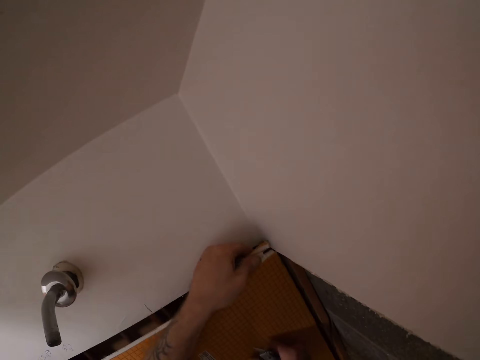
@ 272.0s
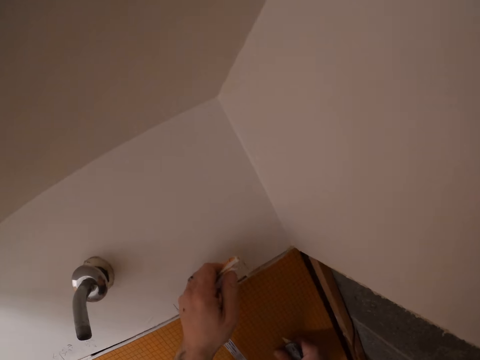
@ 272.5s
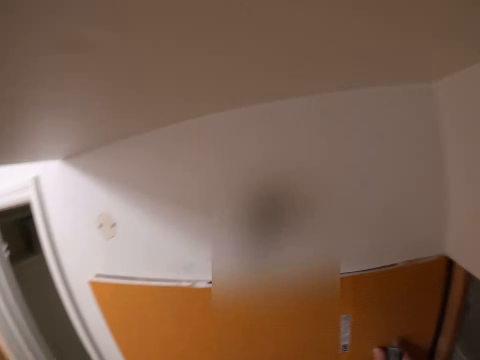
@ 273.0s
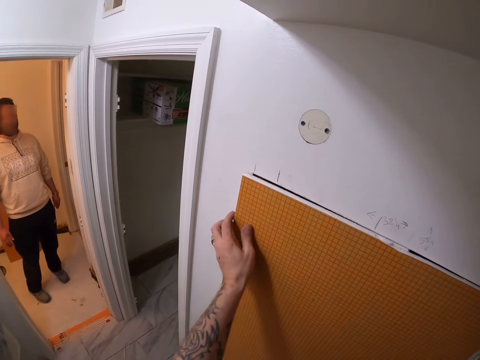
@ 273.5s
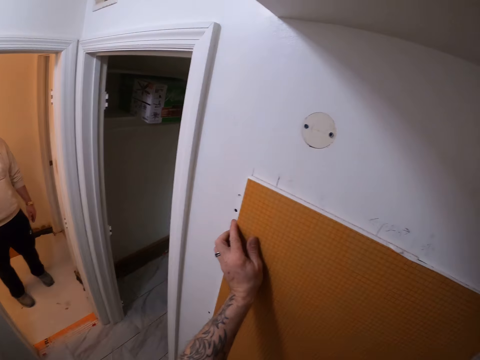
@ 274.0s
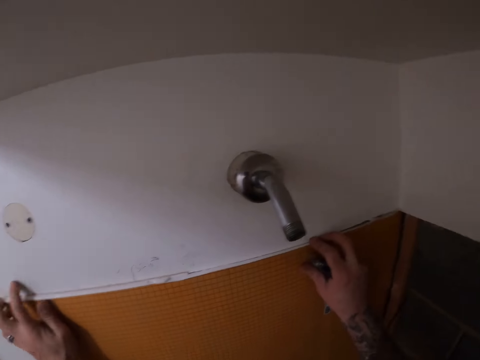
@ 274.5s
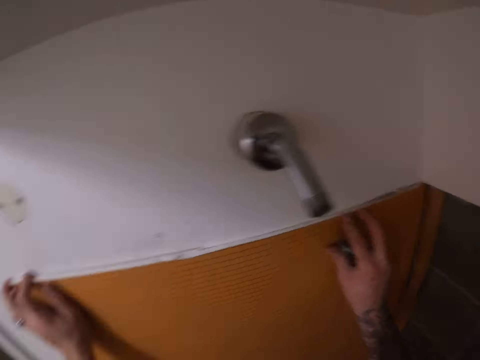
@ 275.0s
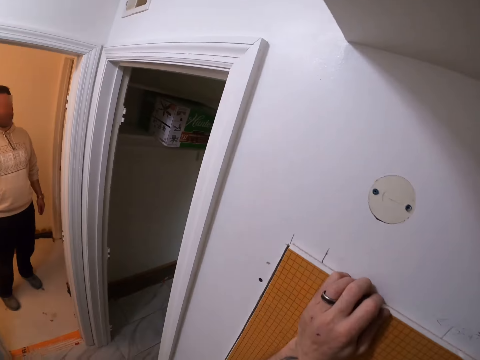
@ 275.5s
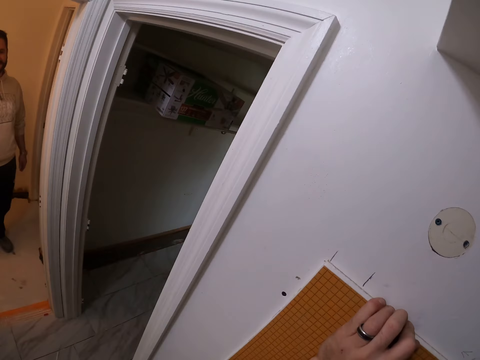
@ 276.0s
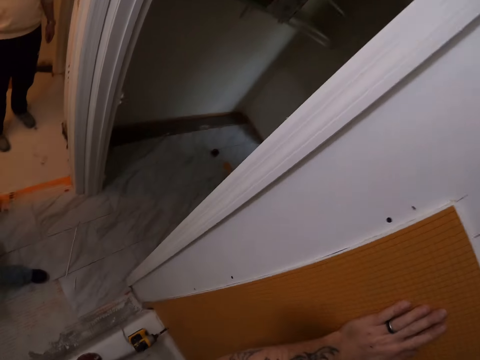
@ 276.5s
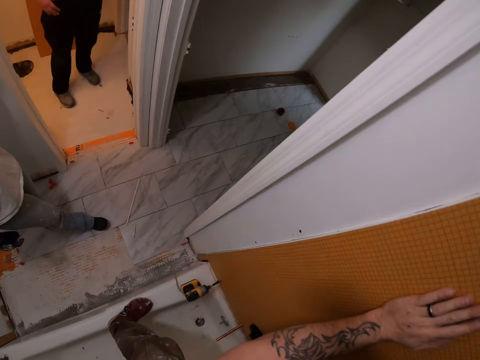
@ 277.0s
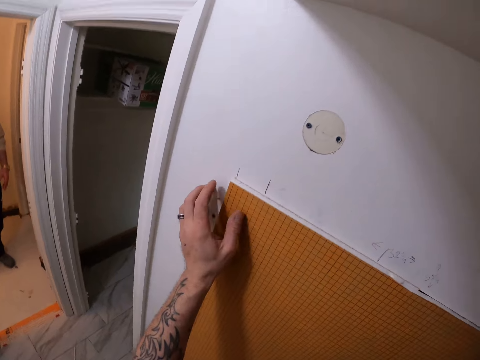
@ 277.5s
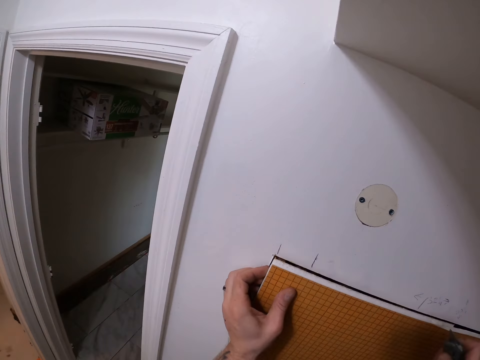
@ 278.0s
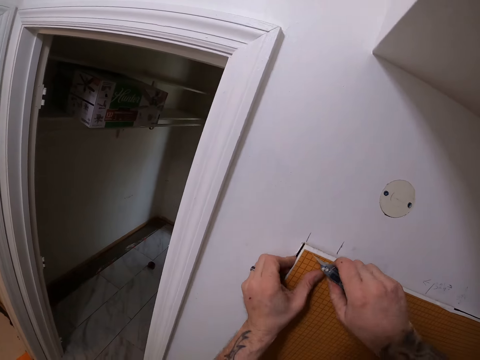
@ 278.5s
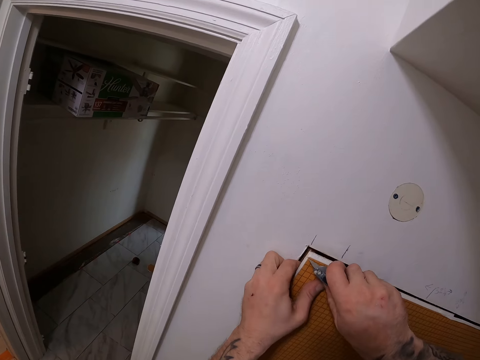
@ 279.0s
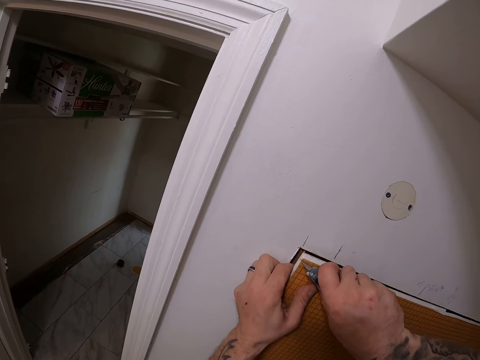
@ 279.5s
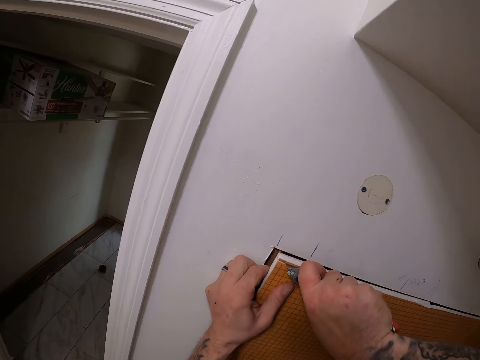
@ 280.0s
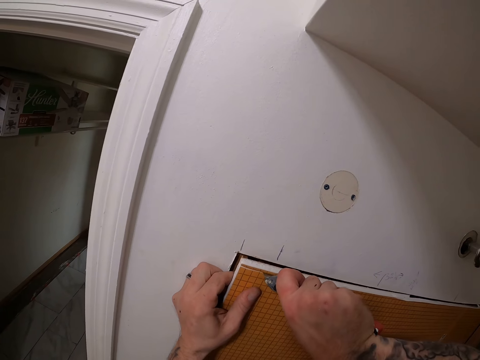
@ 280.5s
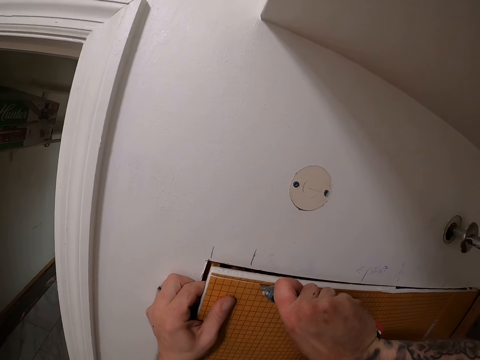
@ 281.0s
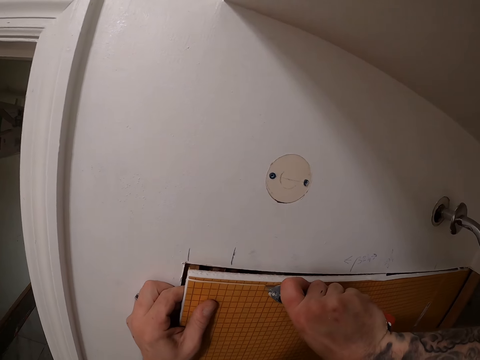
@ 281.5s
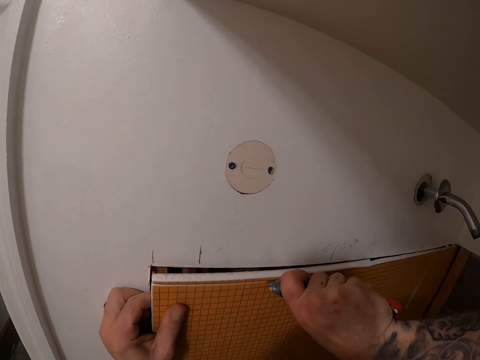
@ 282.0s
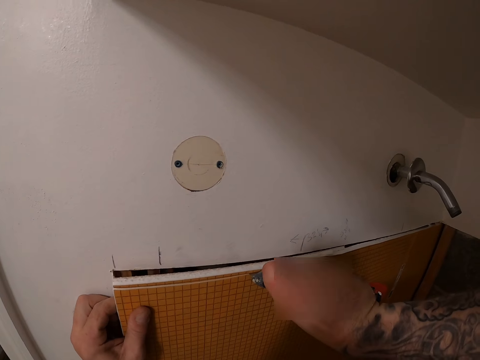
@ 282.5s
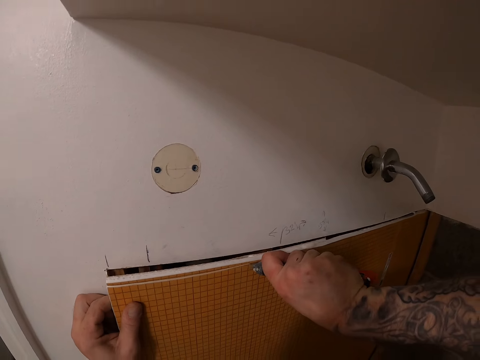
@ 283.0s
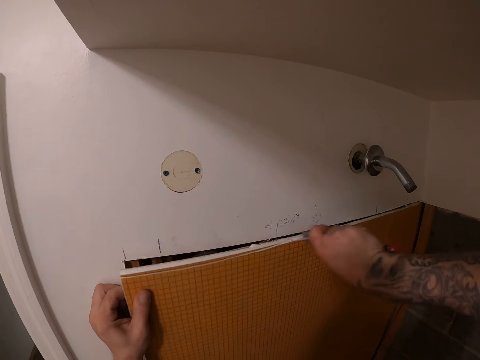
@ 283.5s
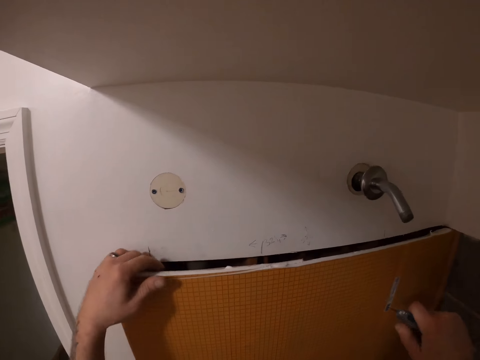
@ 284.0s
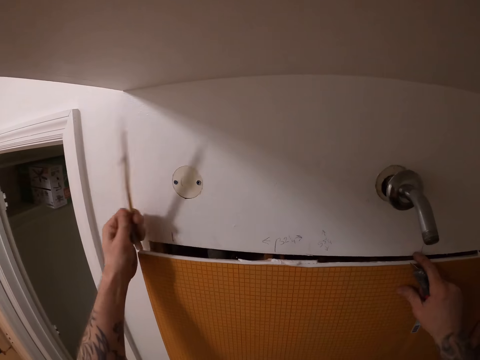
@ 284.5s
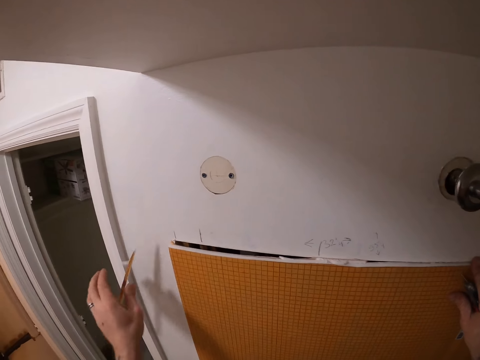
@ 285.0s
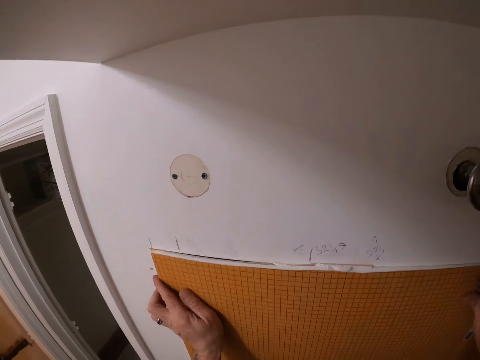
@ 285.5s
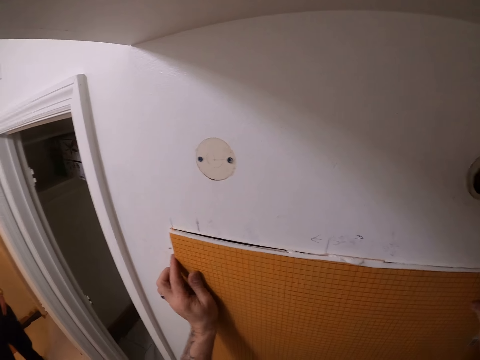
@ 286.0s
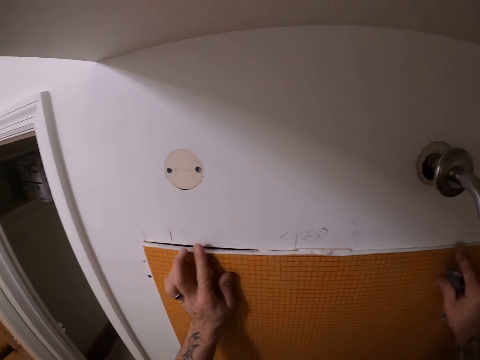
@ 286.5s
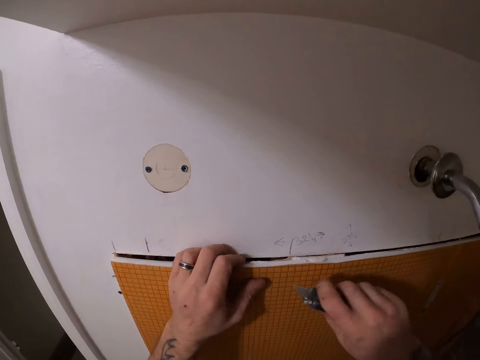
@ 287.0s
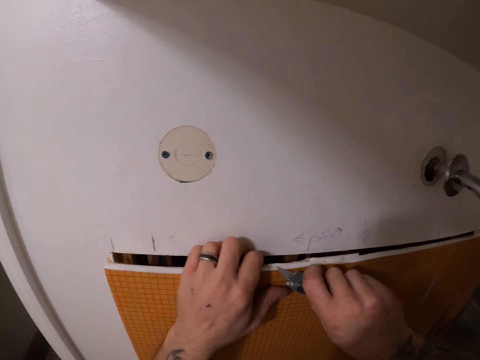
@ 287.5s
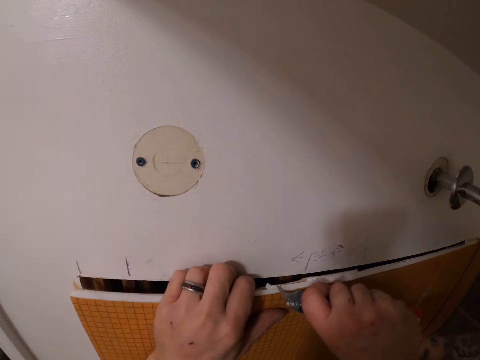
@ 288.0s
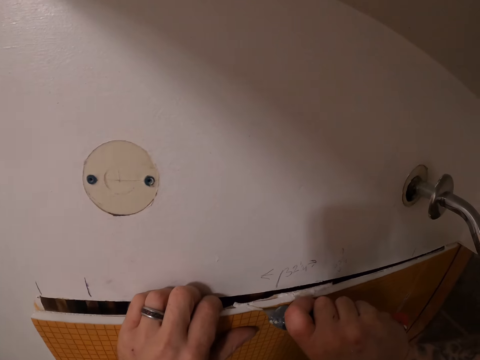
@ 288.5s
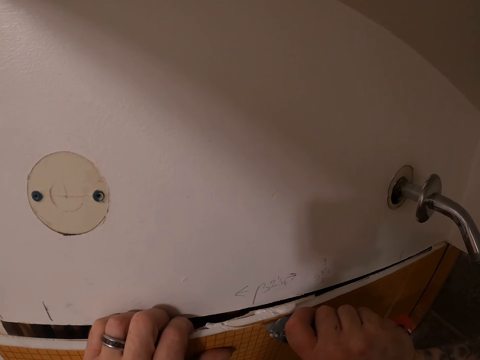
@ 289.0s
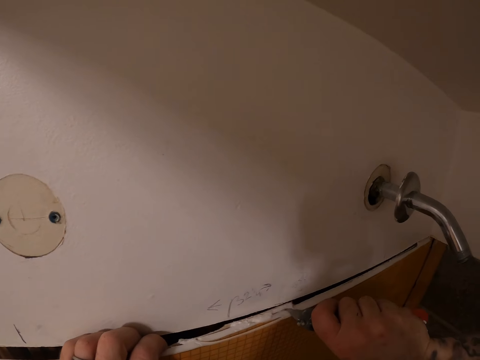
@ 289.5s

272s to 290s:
The camera wearer fixes the kerdi board. They cut part of the tile backer board with the cutter knife. They remove a piece of the kerdi board. They fix a plastic wall panel on the wall and cut a piece on the plastic wall panel.

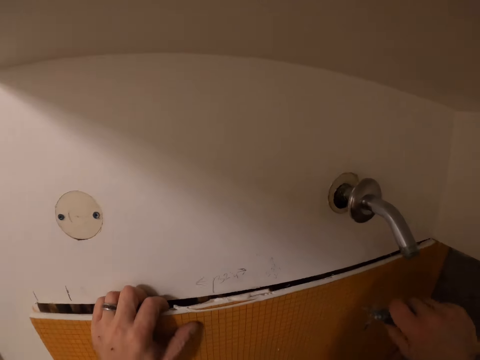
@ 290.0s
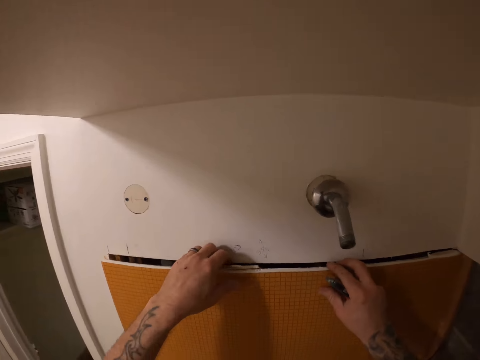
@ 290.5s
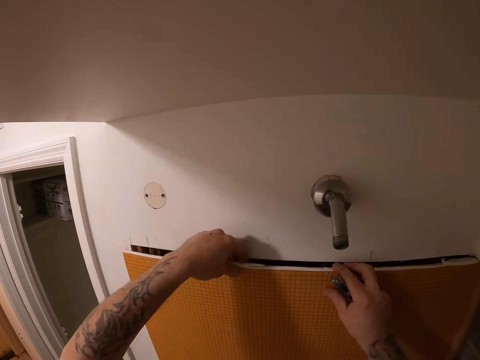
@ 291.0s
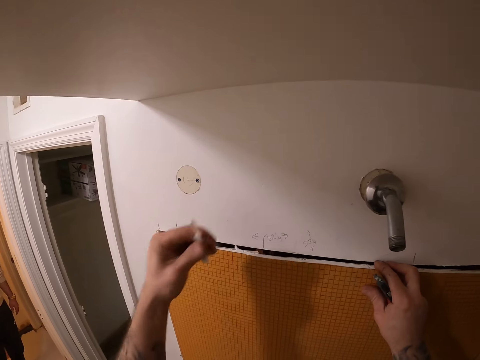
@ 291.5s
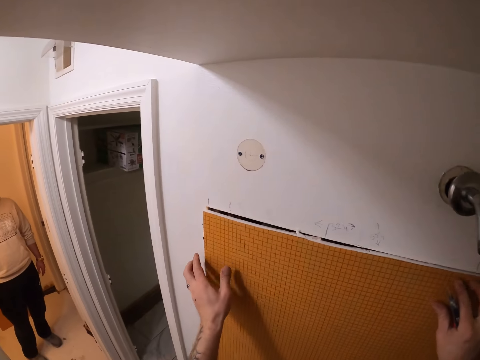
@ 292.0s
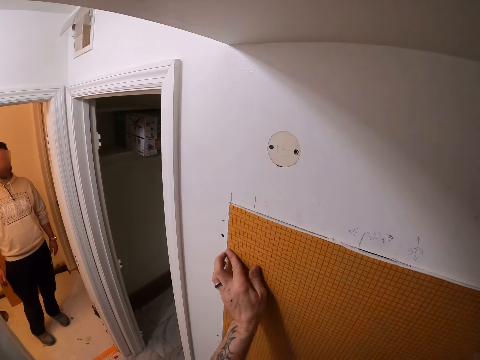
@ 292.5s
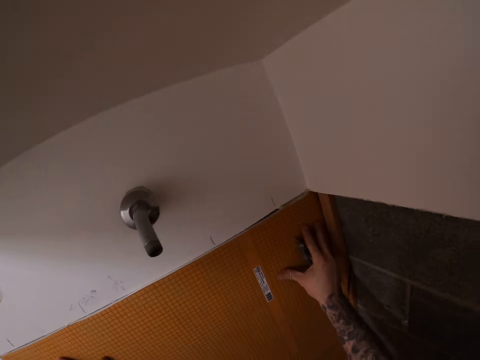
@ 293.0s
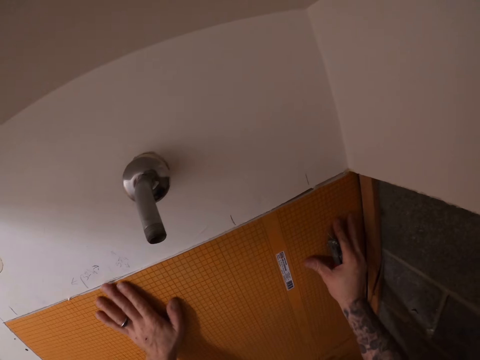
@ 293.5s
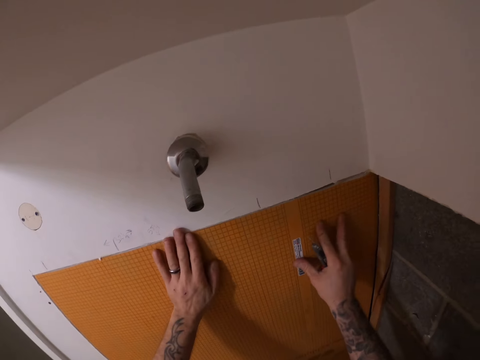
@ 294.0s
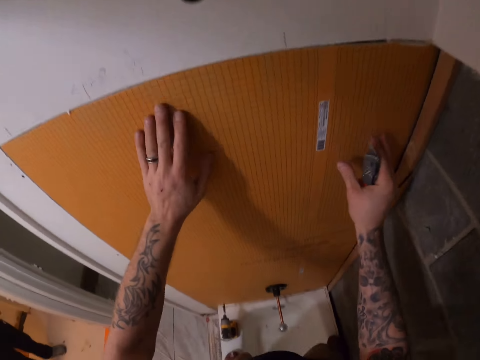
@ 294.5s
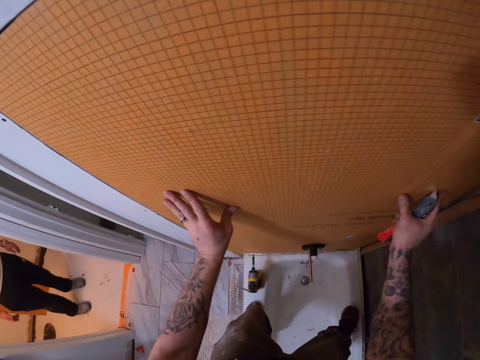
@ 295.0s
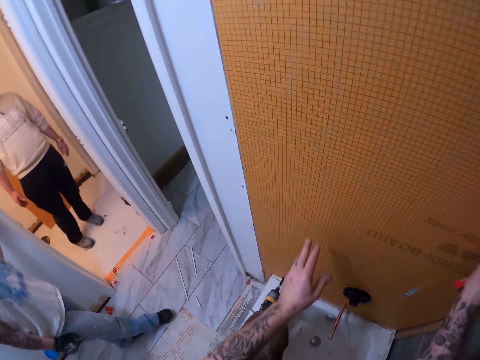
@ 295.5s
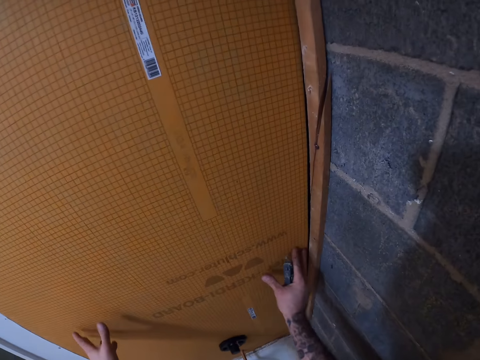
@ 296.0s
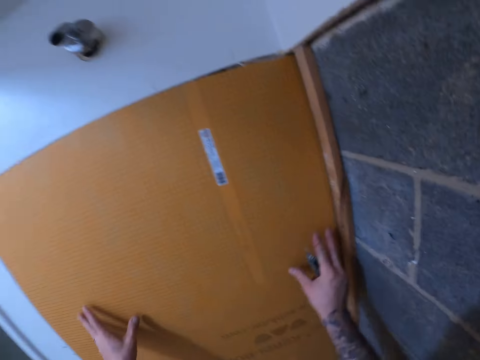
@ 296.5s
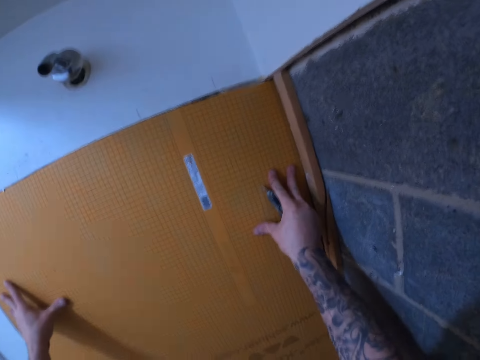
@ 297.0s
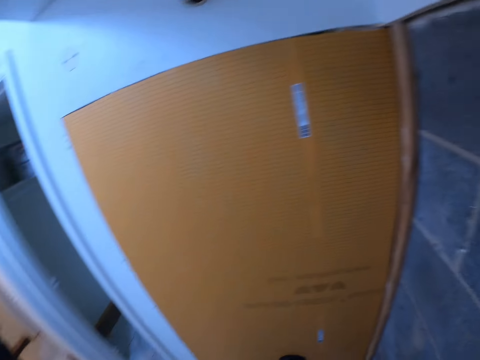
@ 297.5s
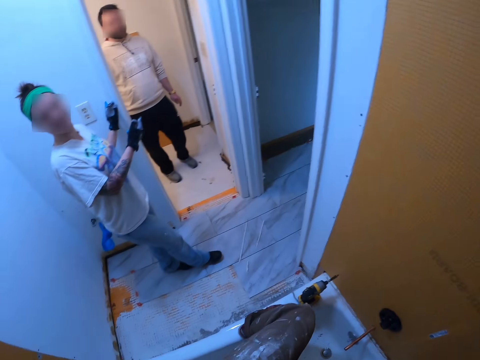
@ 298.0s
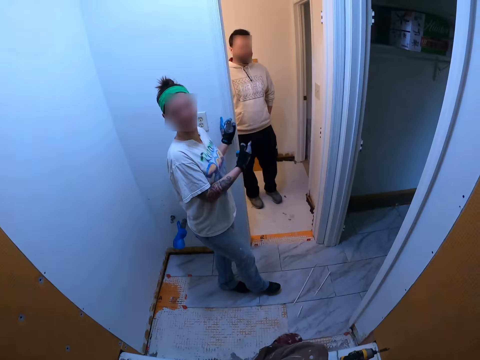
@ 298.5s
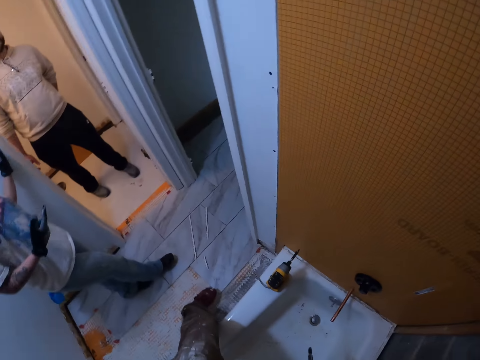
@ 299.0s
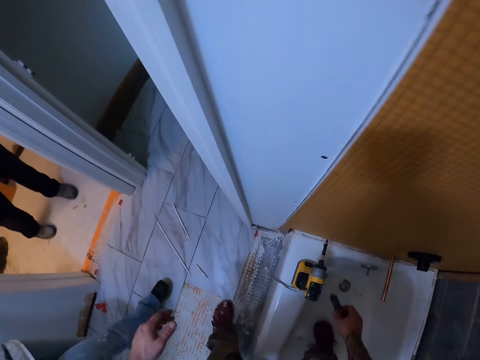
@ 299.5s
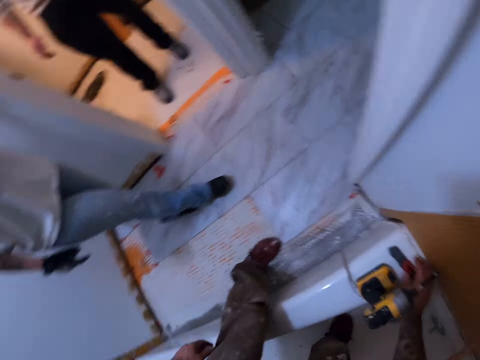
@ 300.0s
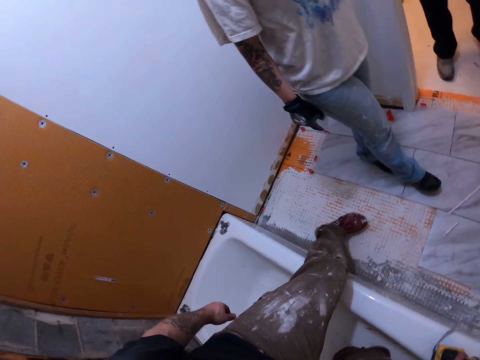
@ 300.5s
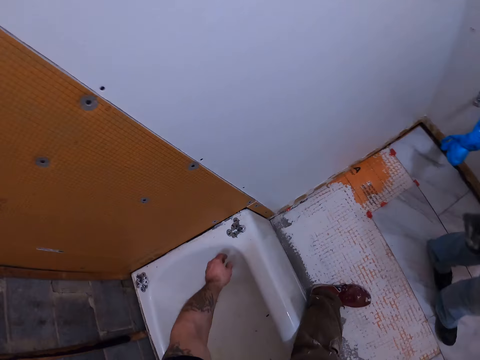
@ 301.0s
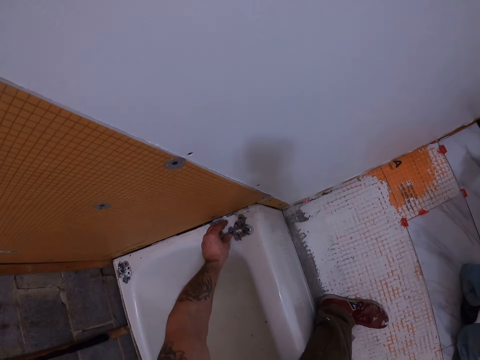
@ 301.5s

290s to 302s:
The camera wearer picks up the piece on the plastic wall panel. They drop the piece of plastic wall panel on the floor. They fix the plastic wall panel on the wall. They adjust the tile backer board in the wall. They bend down, touch the plastic wall panel, and stand up. They drop the cutter knife on the bathtub. They walk back.
